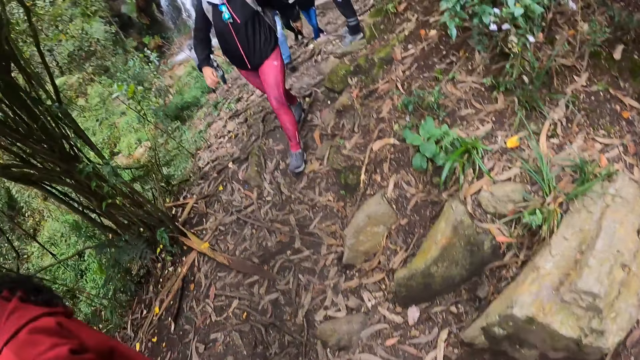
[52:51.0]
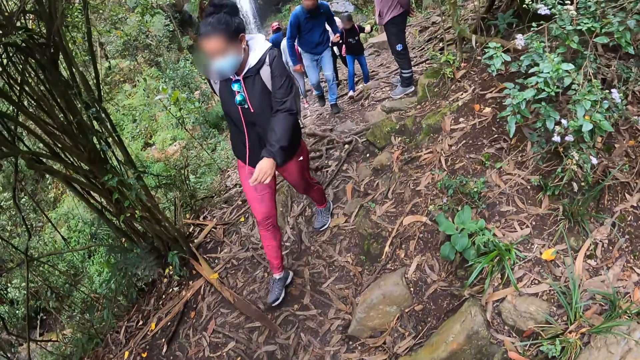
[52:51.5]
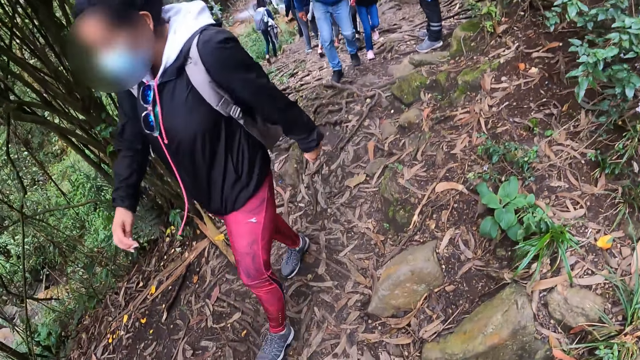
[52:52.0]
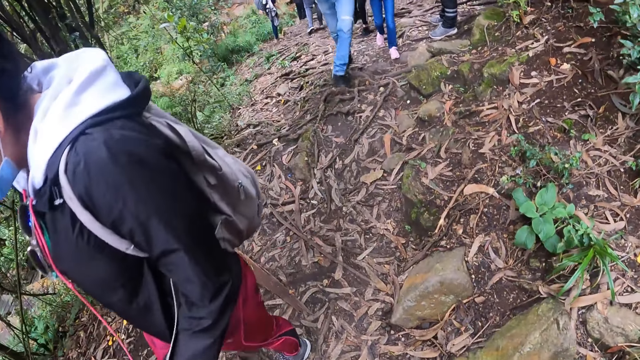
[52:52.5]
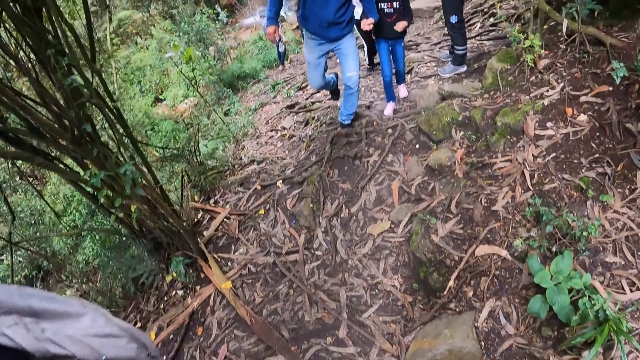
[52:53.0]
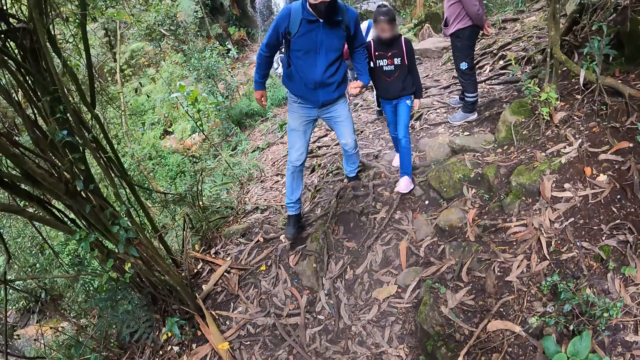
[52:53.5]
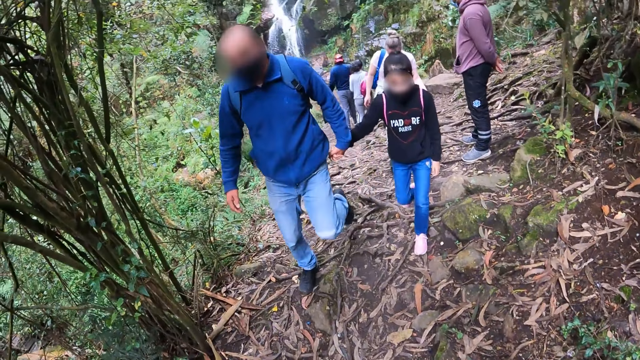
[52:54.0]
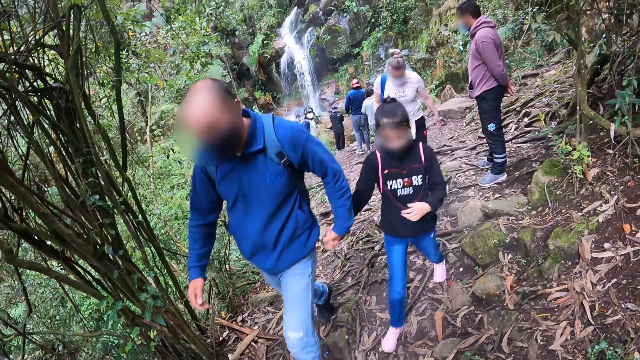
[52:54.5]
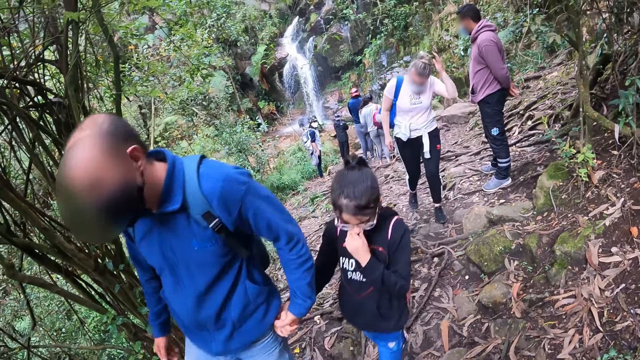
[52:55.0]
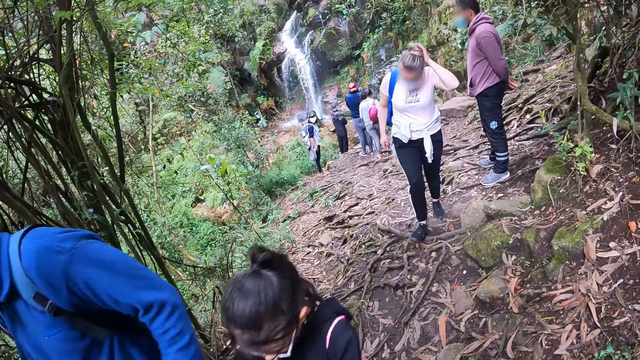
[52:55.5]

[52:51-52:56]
The camera wearer walks around.

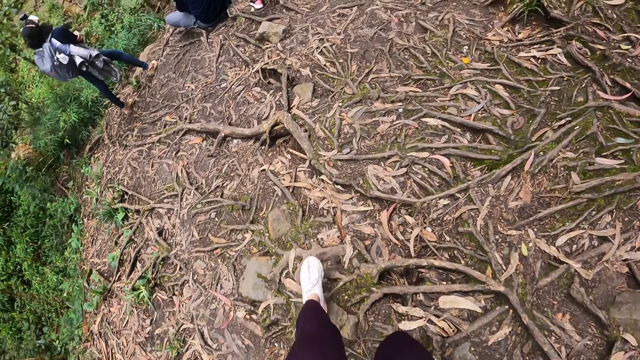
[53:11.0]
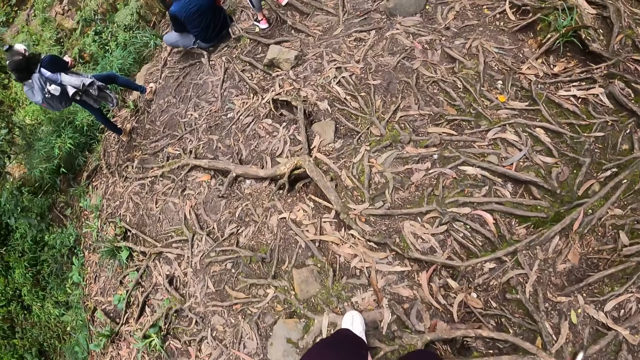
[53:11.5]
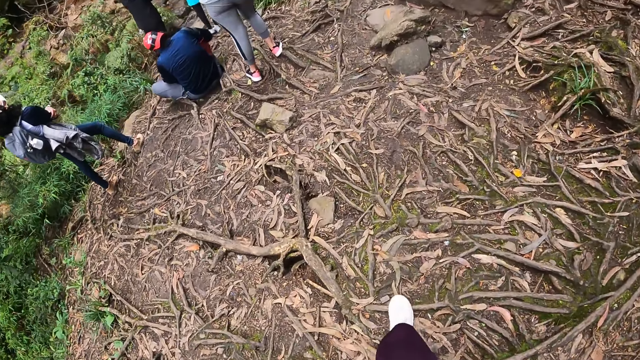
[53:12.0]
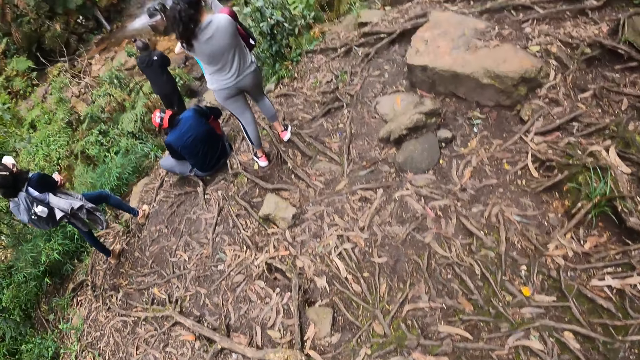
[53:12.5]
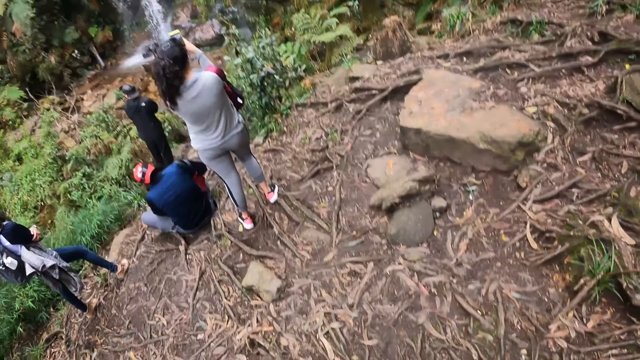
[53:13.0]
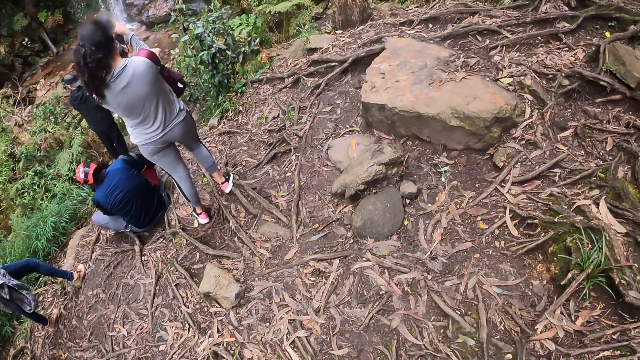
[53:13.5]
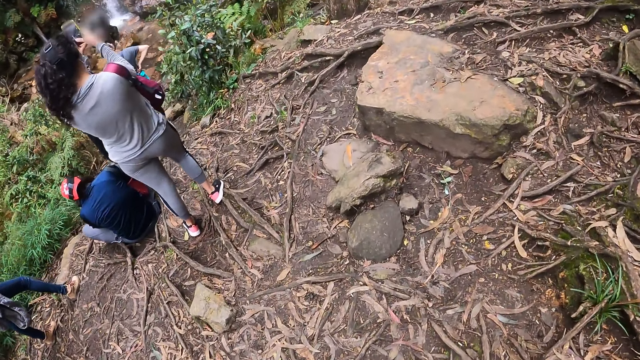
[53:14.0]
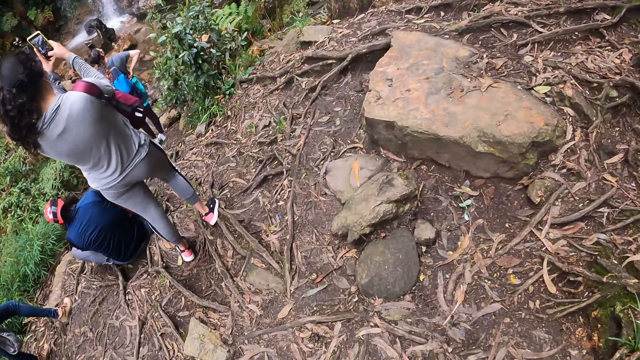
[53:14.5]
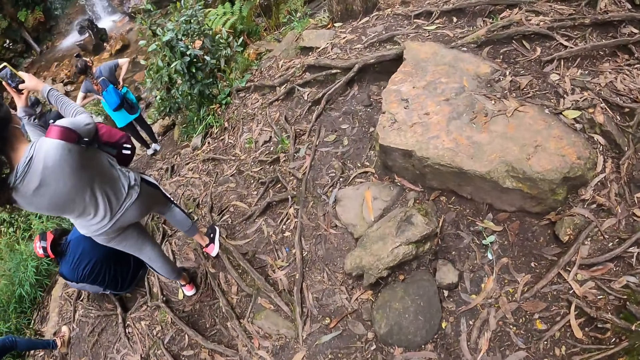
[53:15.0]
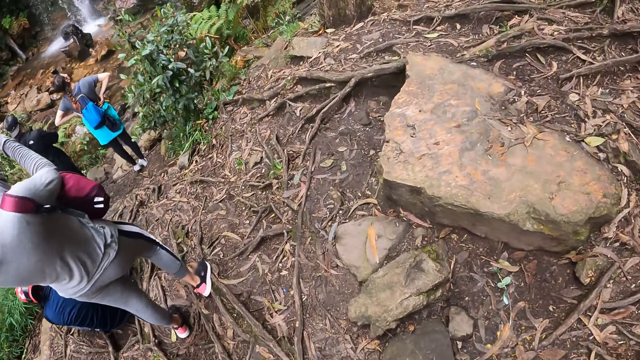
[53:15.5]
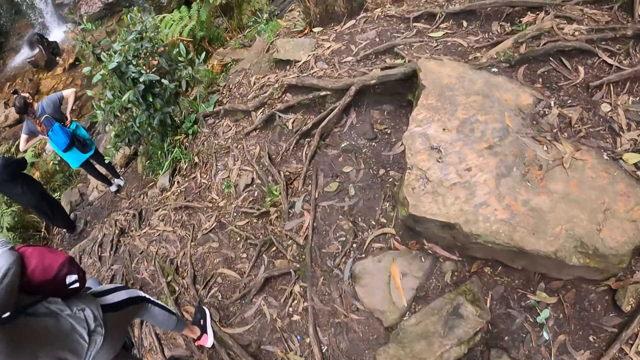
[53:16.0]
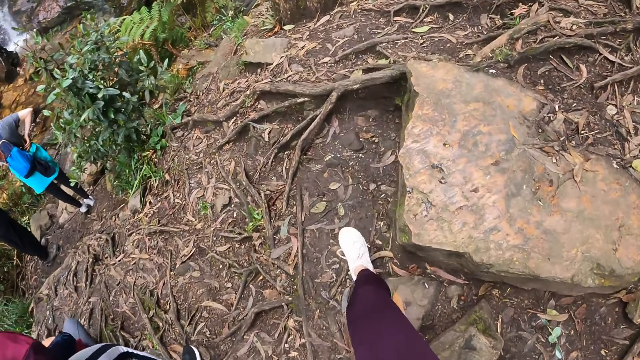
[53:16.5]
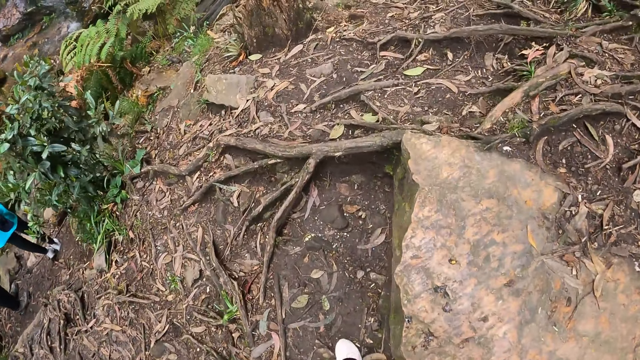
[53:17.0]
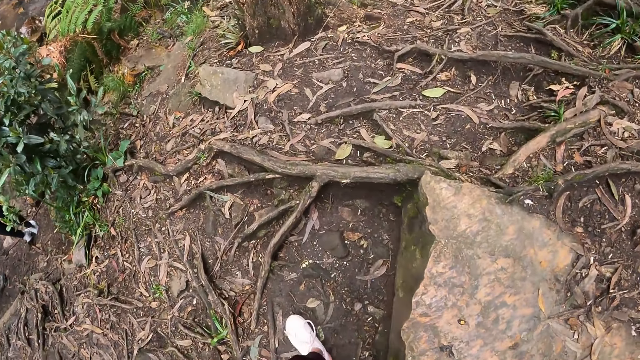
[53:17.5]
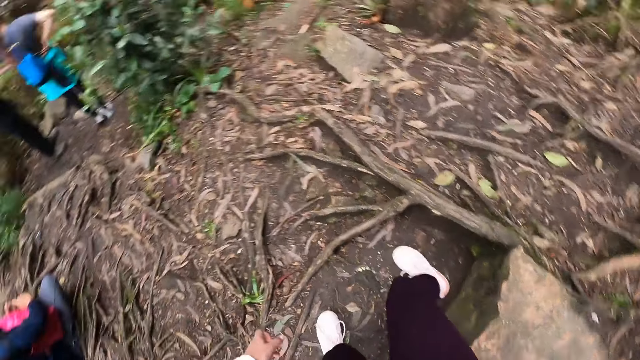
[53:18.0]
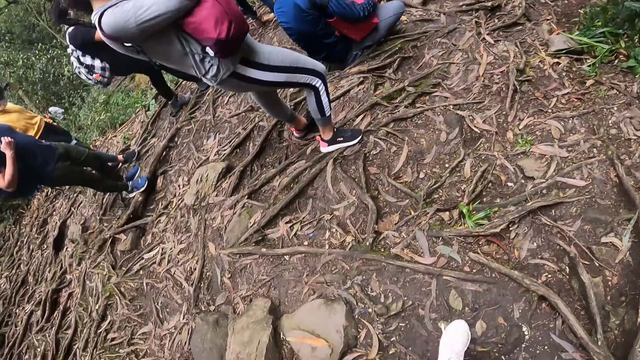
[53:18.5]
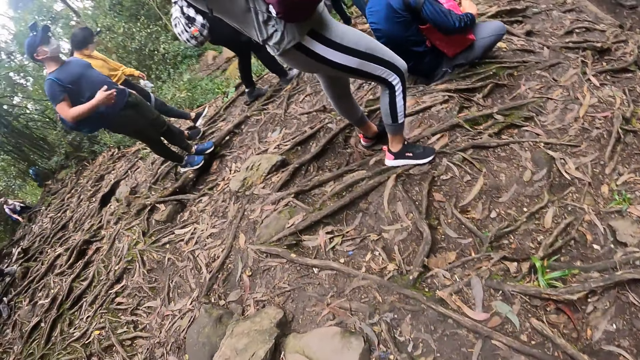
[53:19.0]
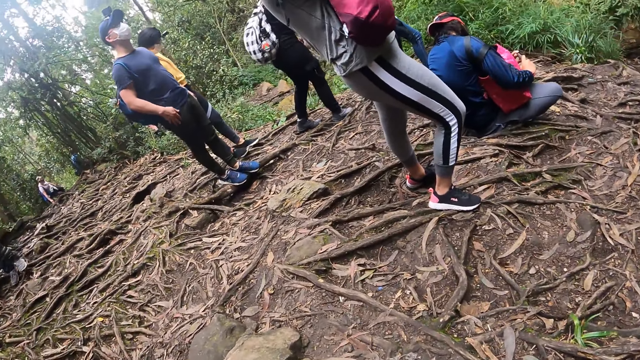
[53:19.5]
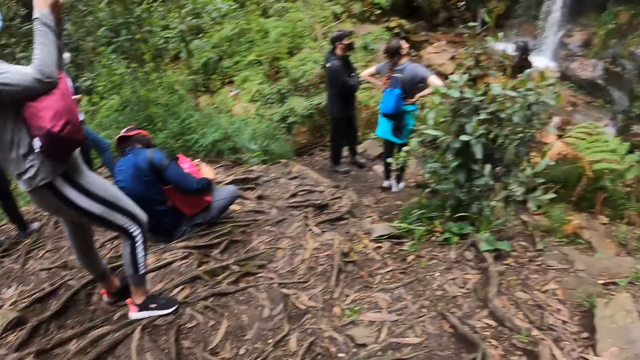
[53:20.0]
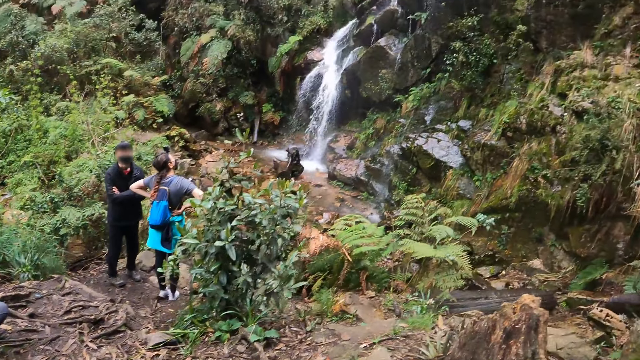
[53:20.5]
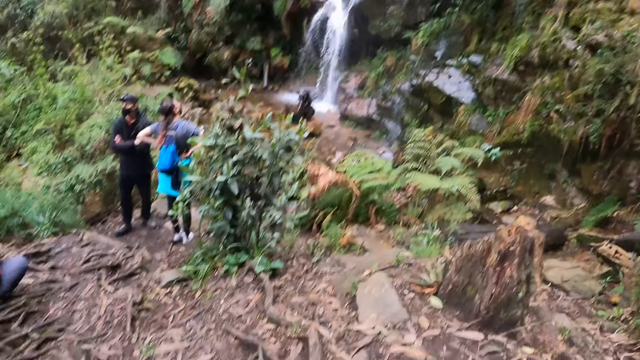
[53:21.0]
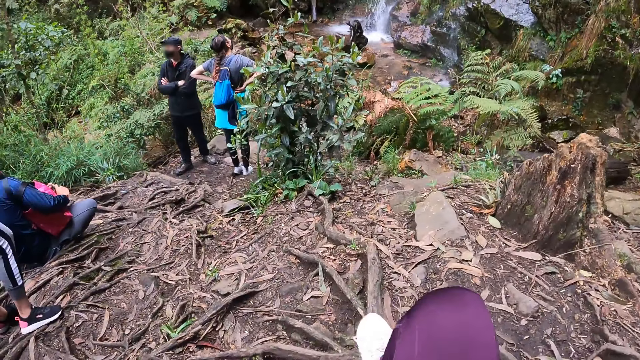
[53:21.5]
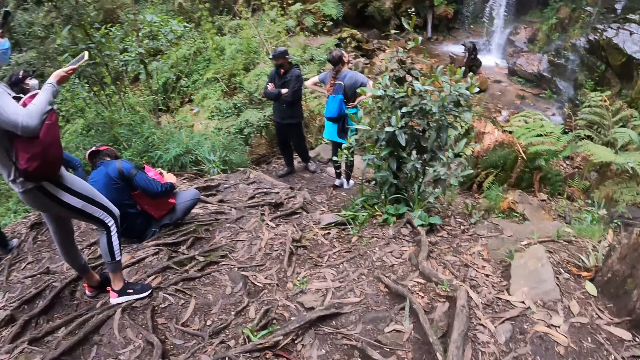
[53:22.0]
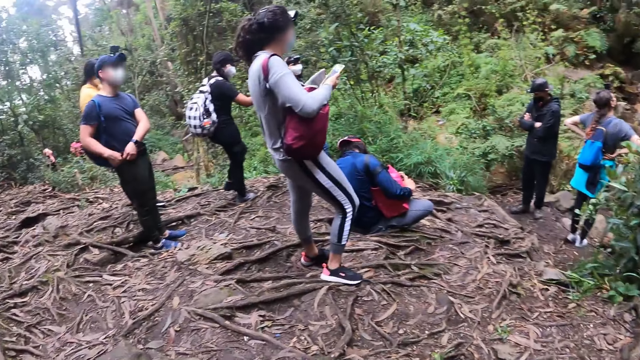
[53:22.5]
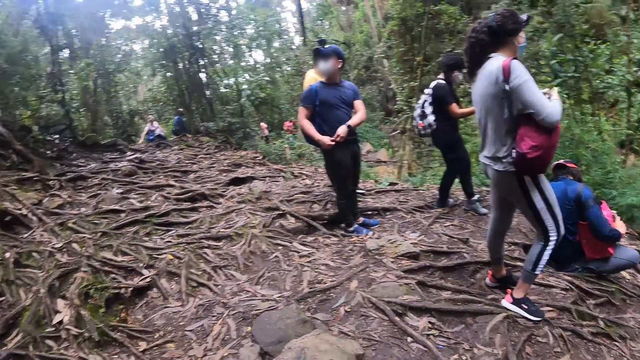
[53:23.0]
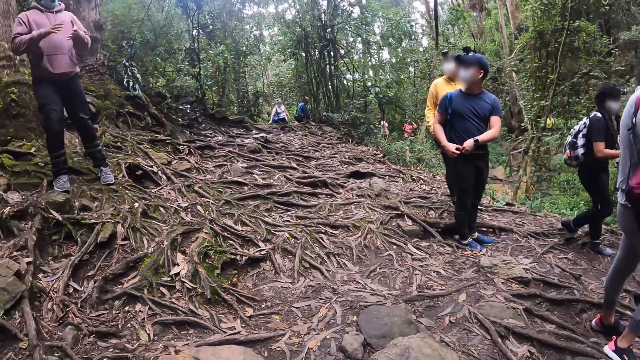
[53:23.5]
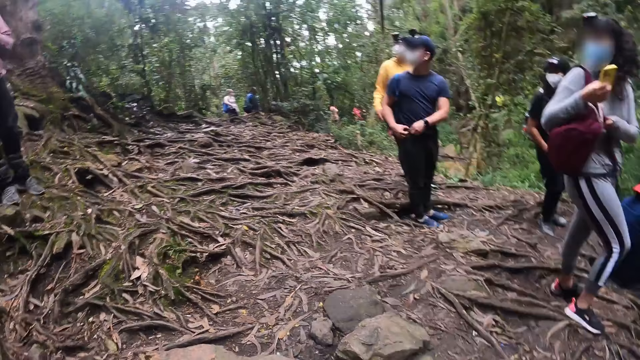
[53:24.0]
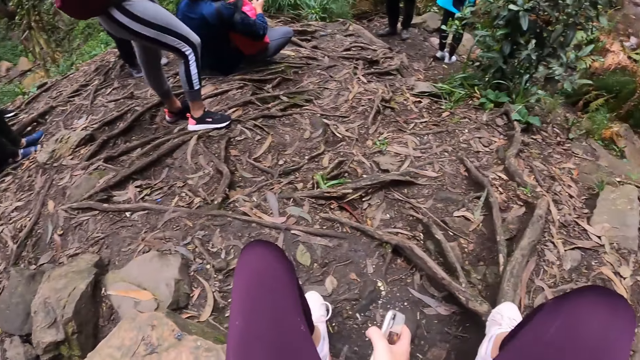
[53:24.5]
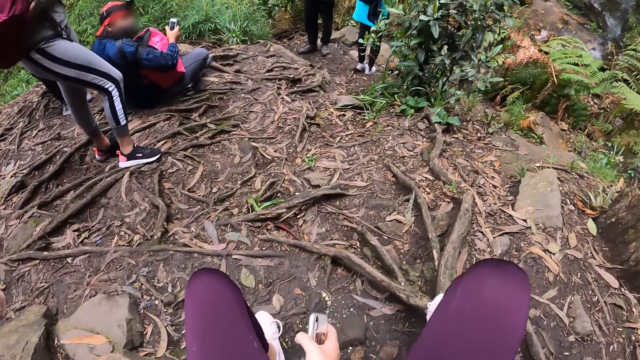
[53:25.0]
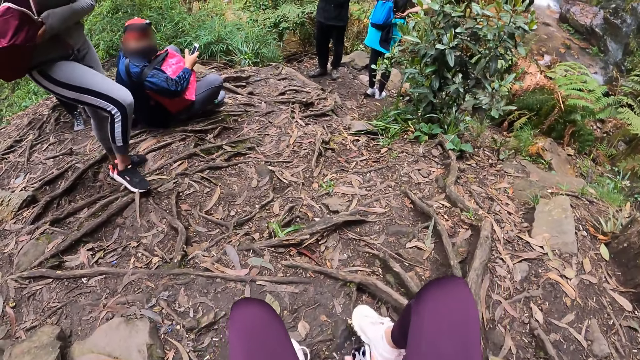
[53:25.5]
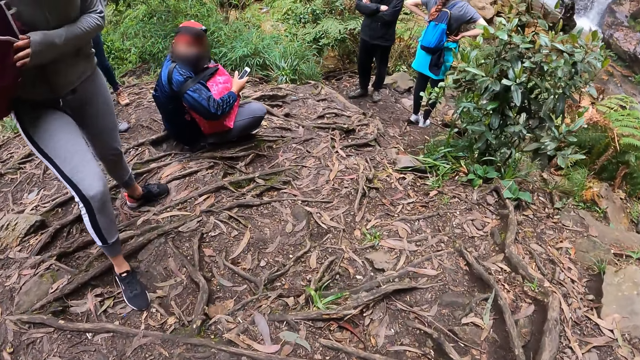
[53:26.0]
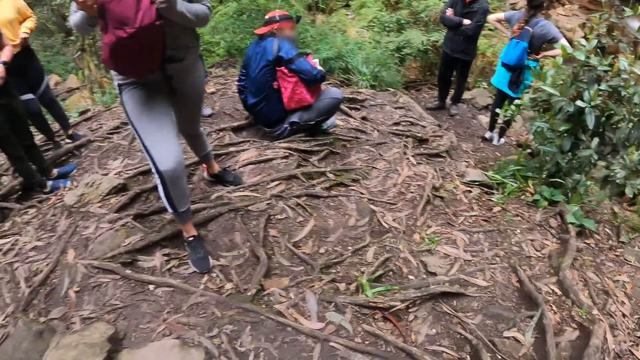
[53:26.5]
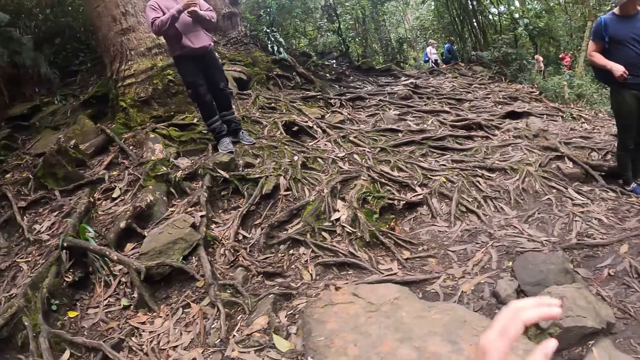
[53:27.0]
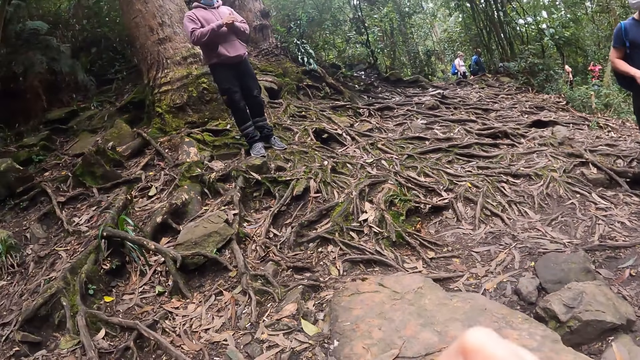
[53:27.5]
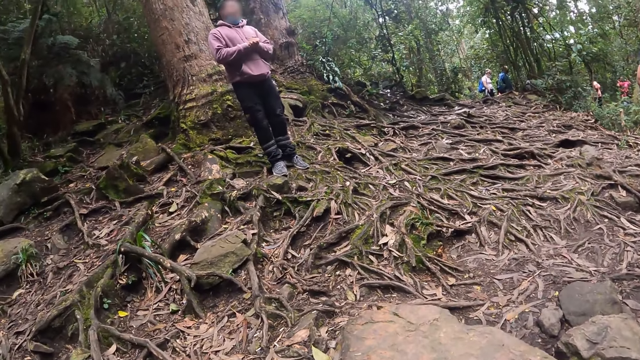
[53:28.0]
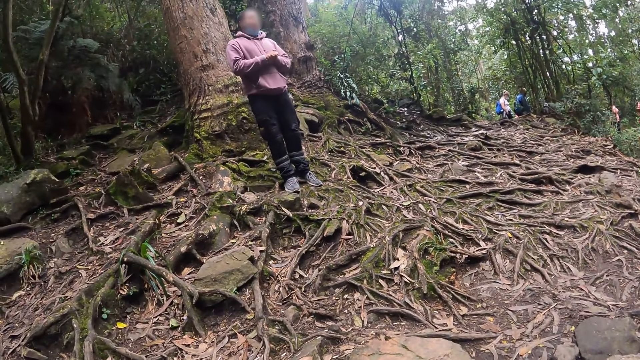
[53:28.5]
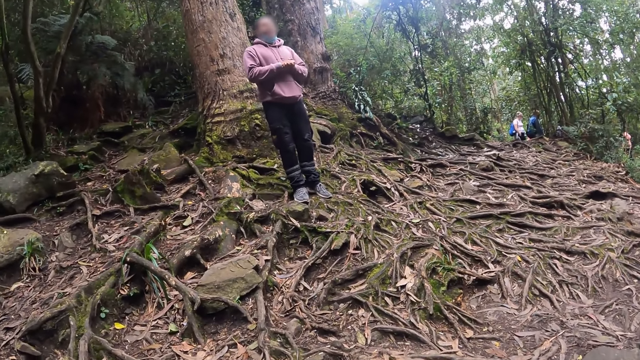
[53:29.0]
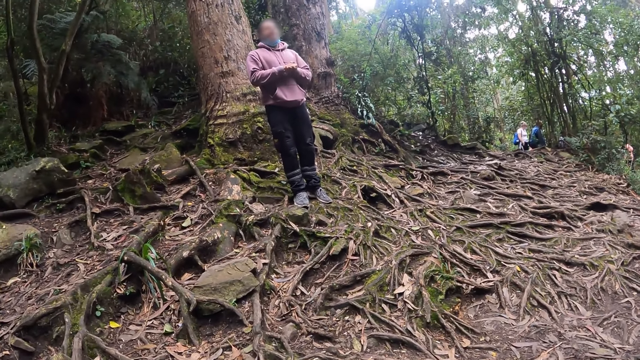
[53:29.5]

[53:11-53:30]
A woman operates a phone with her hands. A woman takes a picture. The camera wearer moves around. They look around. The first woman adjusts a bag on her body with her left hand. A man interacts with a group of people.
